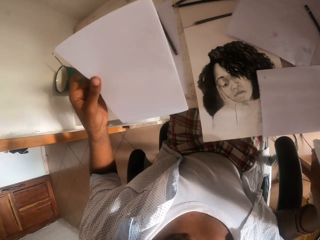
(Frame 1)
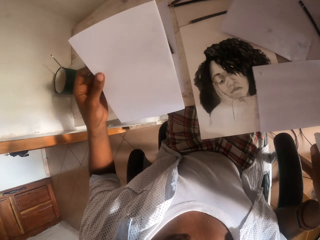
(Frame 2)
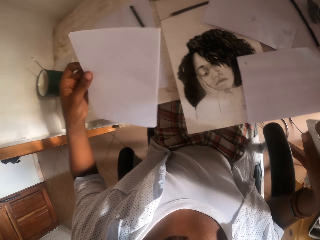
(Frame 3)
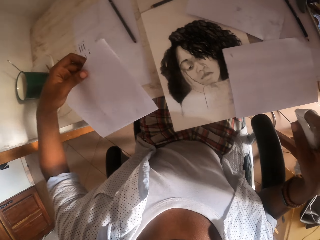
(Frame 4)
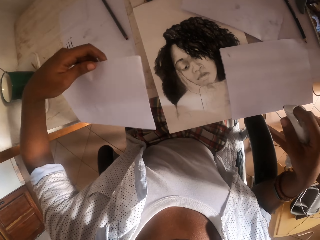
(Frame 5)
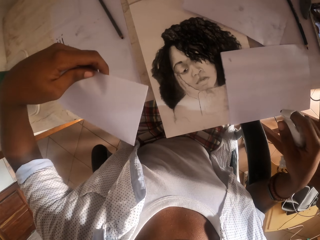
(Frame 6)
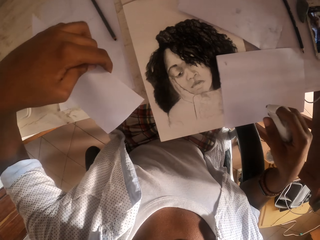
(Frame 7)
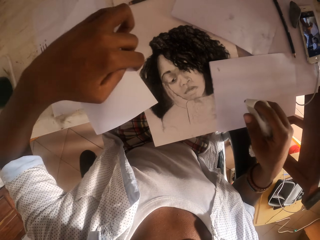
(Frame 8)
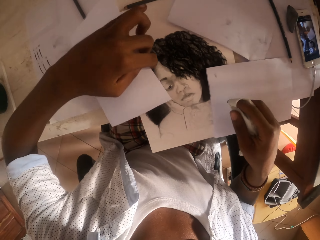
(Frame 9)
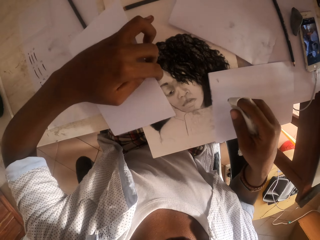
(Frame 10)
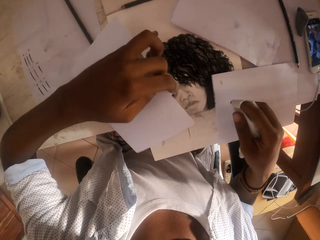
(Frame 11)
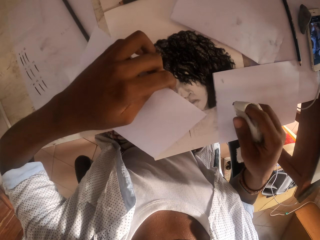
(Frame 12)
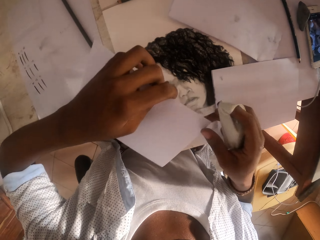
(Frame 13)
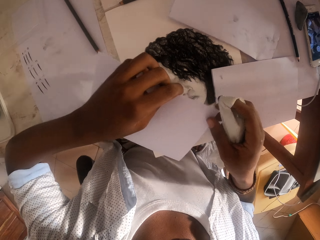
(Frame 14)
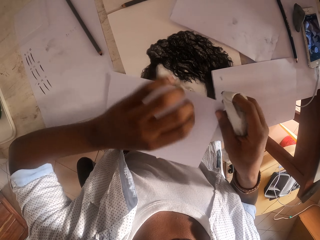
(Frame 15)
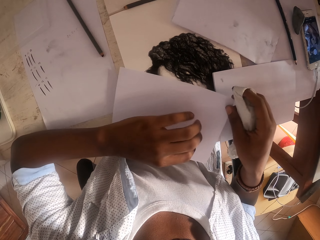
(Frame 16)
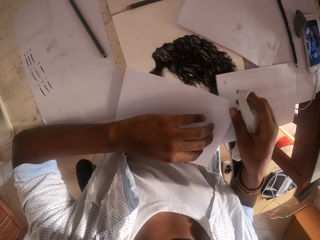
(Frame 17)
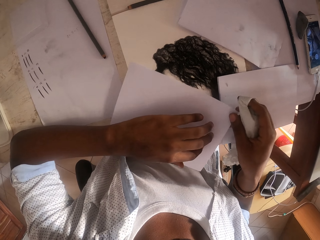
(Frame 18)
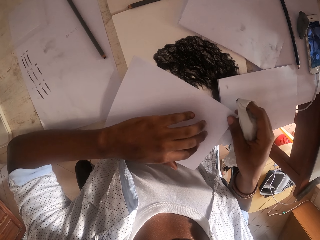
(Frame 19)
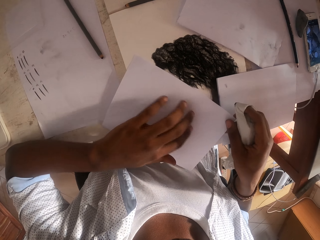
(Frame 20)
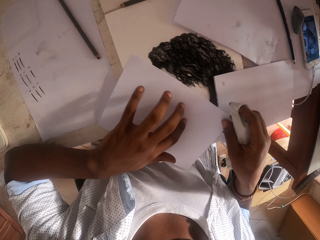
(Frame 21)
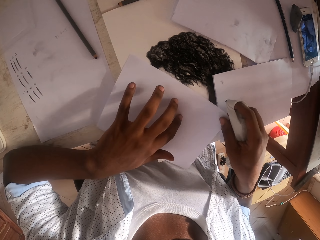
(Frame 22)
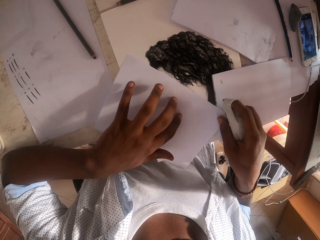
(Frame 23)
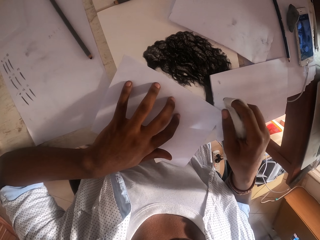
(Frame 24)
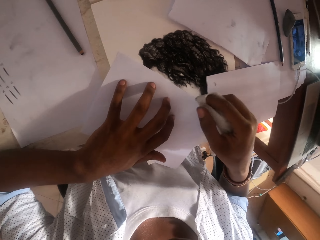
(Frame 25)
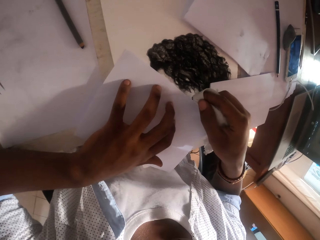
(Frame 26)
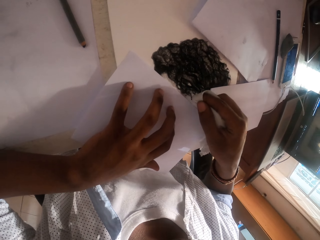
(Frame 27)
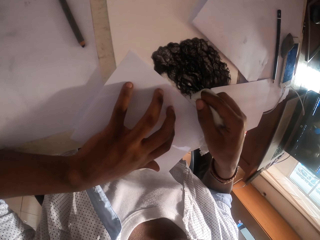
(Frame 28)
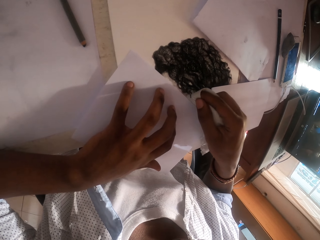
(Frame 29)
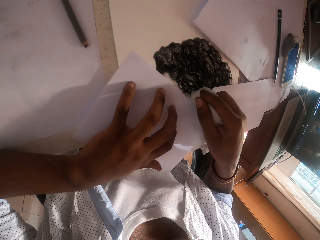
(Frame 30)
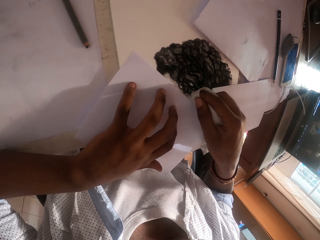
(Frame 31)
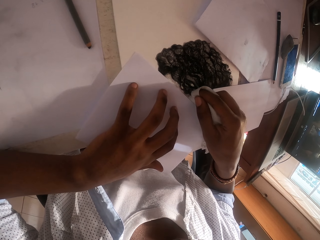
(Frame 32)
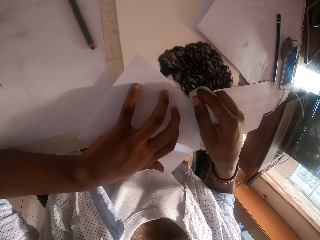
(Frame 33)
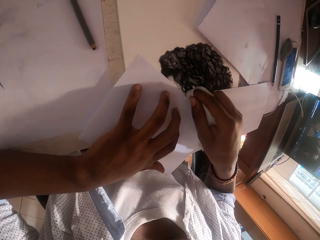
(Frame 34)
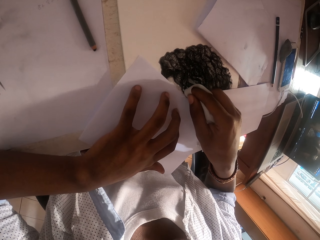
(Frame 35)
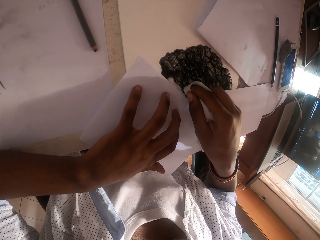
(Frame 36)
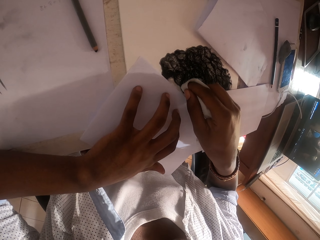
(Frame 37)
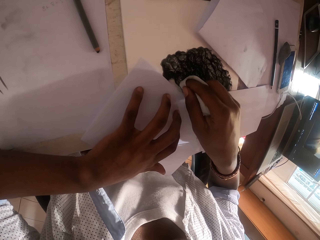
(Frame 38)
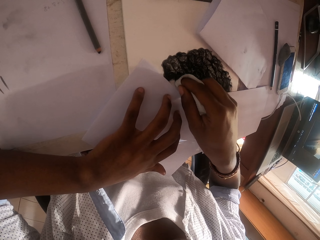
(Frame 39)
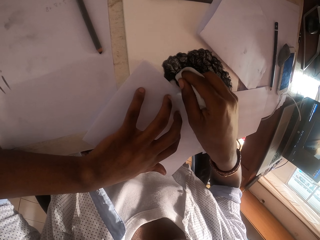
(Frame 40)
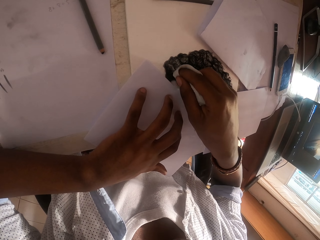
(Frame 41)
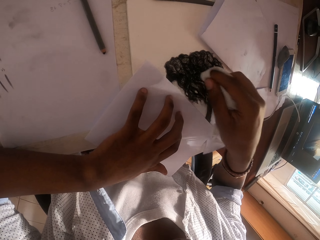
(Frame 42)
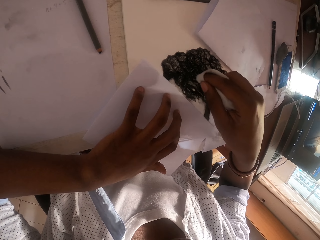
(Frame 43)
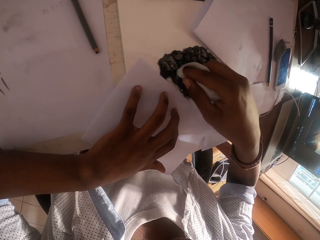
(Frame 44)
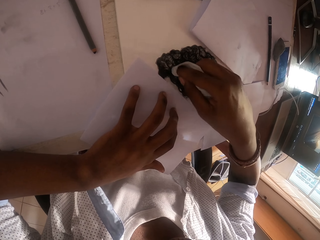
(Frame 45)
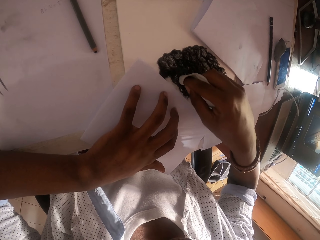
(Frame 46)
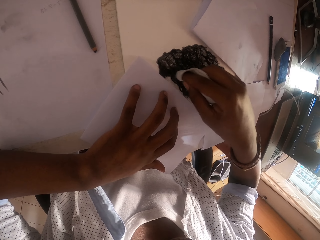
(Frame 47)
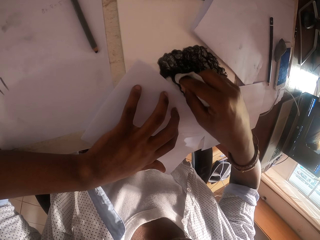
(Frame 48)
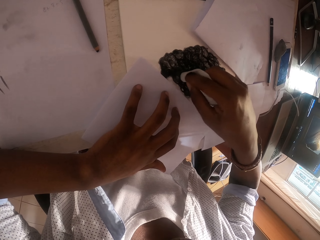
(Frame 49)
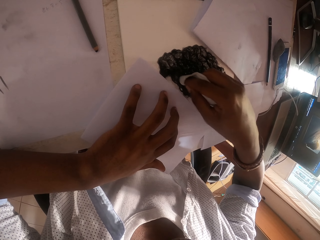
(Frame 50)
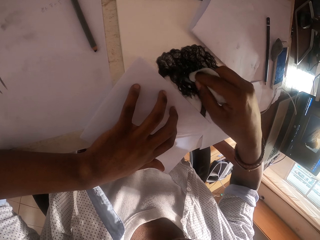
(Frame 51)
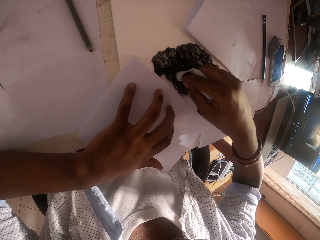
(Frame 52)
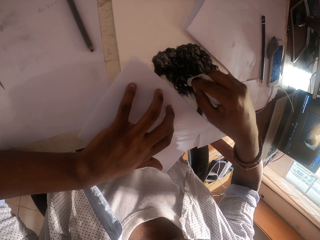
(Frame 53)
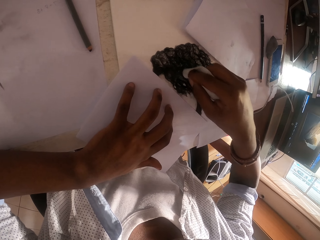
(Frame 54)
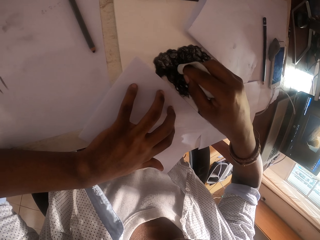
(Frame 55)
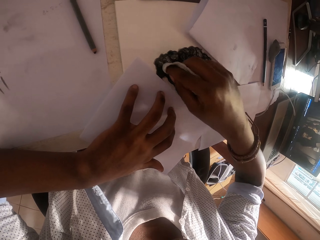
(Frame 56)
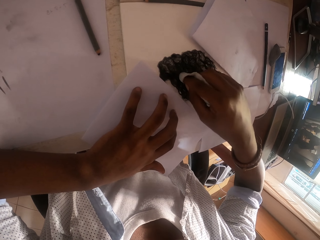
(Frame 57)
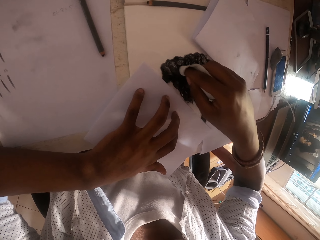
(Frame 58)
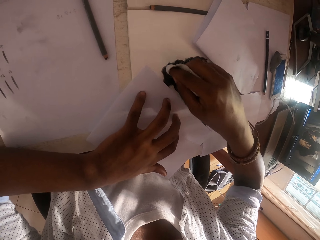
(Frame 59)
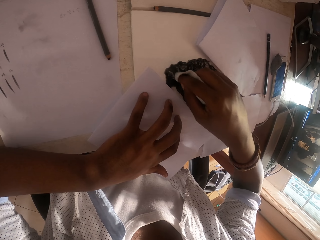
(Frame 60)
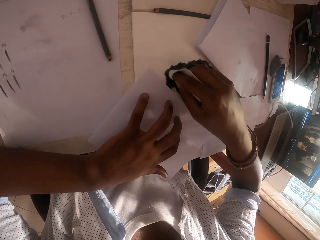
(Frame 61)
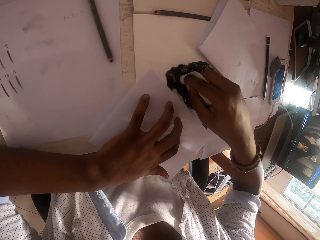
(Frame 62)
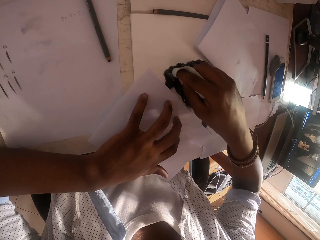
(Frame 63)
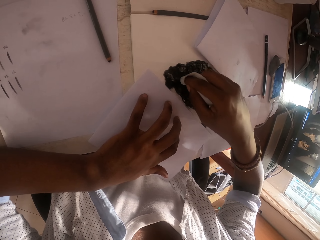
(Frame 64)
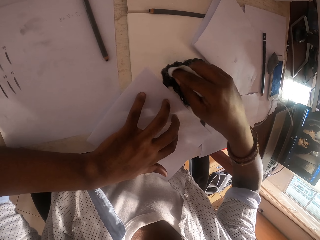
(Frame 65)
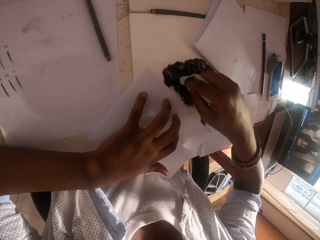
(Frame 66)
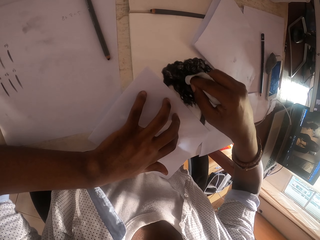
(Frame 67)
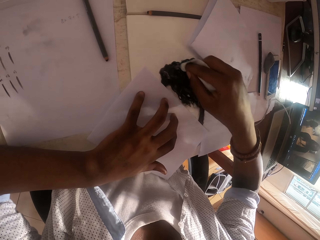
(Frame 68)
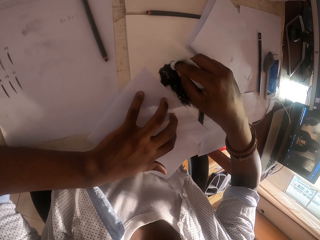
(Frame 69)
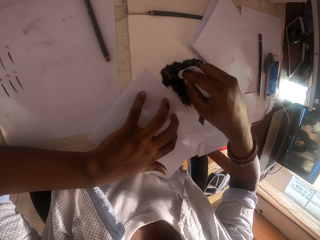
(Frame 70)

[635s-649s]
The camera wearer throws down a piece of paper. He picks a paper from the table and turns the paper. He holds the paper with both hands and passes the paper to his right hand. He places down the paper on the table next to a drawing. He wipes the drawing with a toilet paper. He draws the art with a tissue paper.

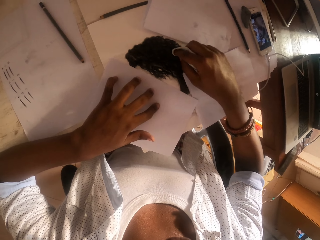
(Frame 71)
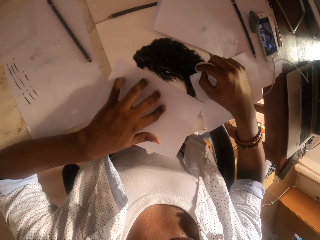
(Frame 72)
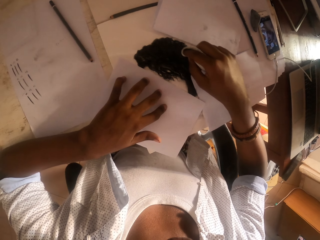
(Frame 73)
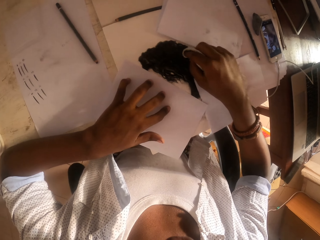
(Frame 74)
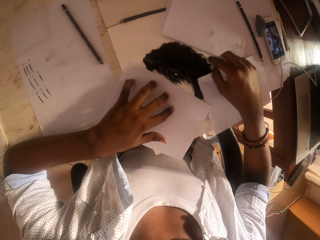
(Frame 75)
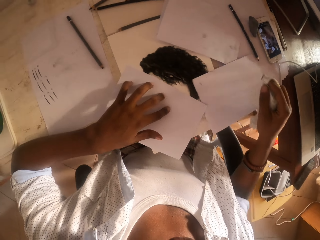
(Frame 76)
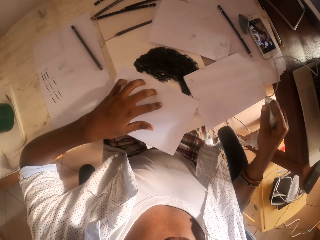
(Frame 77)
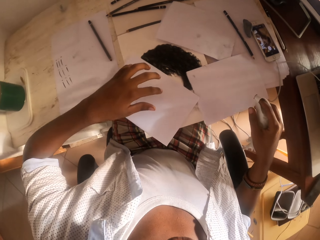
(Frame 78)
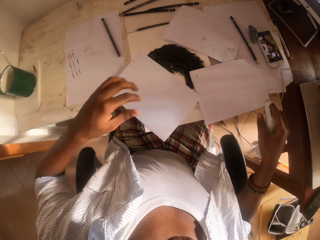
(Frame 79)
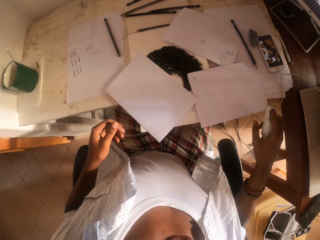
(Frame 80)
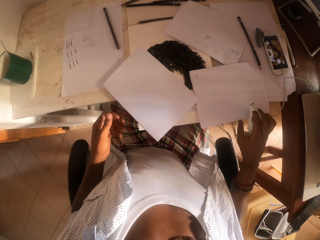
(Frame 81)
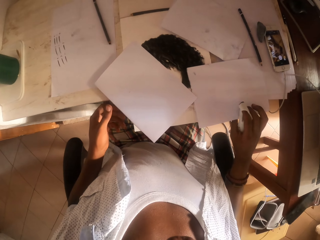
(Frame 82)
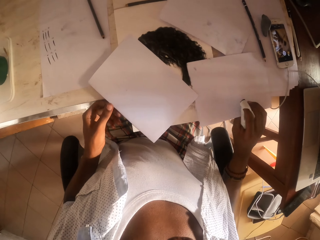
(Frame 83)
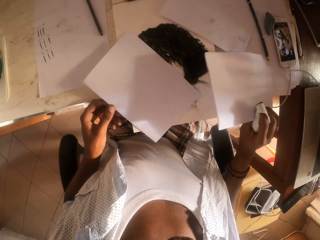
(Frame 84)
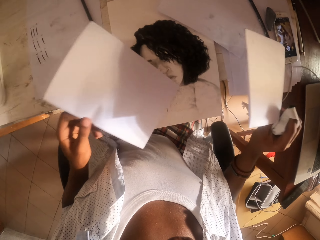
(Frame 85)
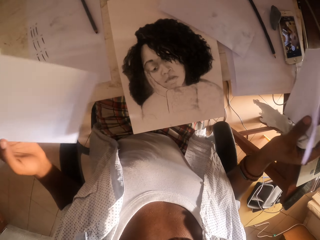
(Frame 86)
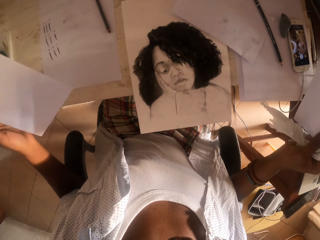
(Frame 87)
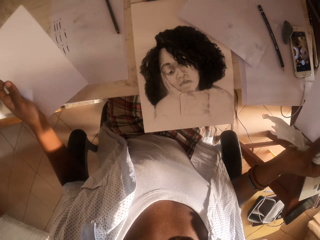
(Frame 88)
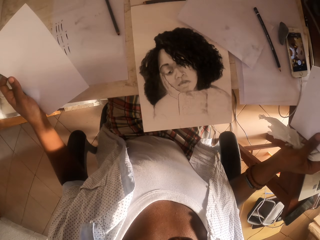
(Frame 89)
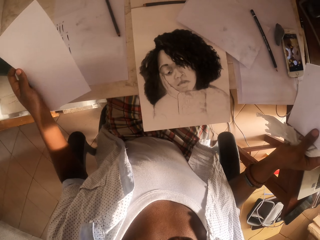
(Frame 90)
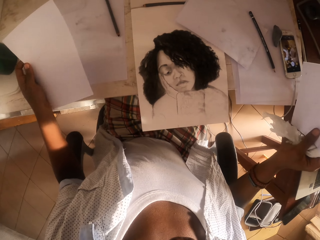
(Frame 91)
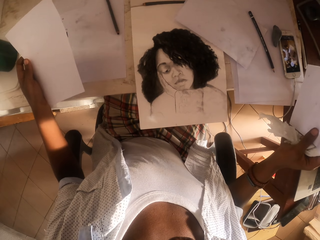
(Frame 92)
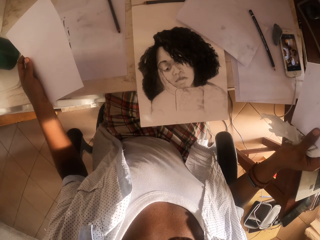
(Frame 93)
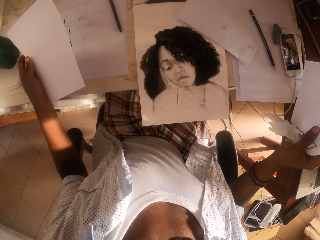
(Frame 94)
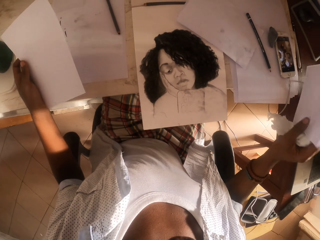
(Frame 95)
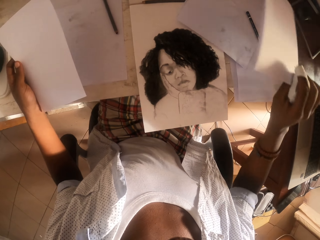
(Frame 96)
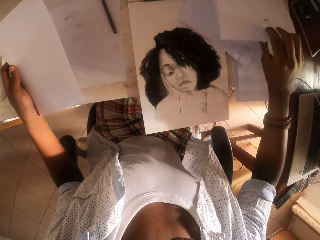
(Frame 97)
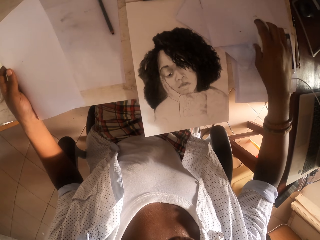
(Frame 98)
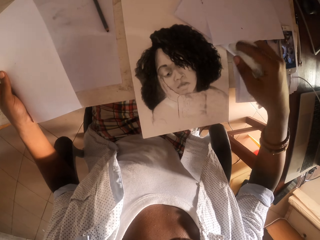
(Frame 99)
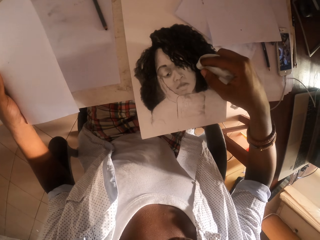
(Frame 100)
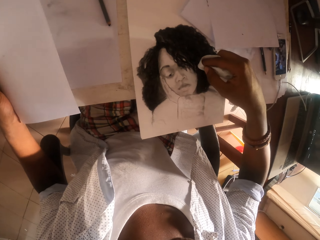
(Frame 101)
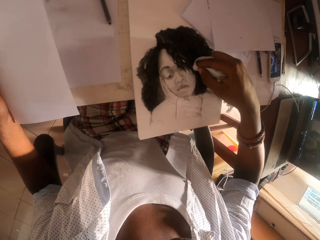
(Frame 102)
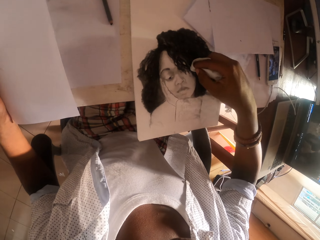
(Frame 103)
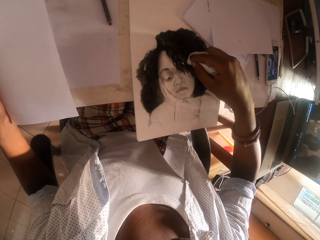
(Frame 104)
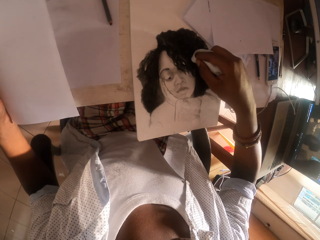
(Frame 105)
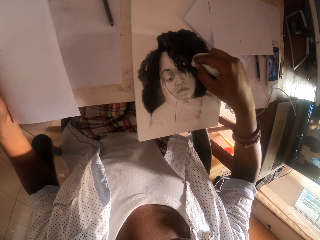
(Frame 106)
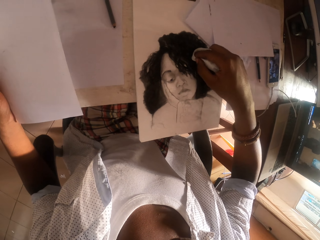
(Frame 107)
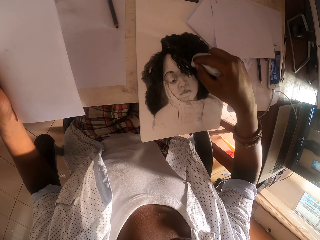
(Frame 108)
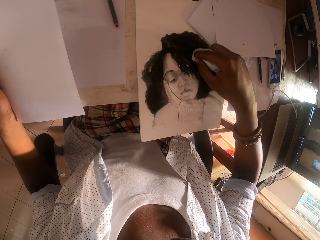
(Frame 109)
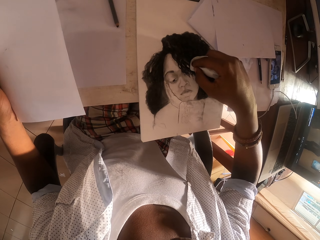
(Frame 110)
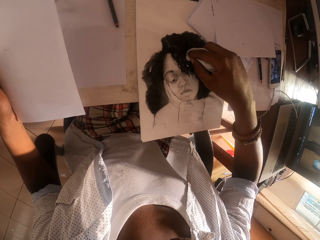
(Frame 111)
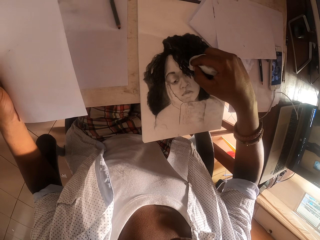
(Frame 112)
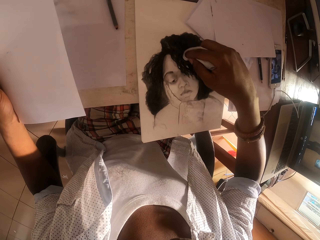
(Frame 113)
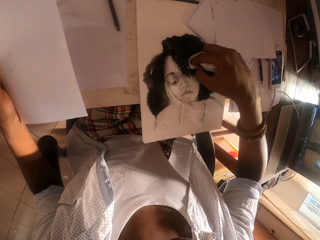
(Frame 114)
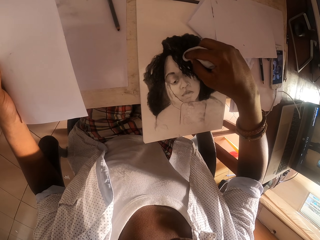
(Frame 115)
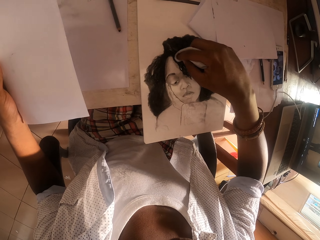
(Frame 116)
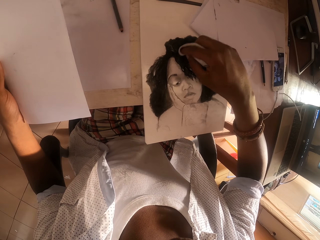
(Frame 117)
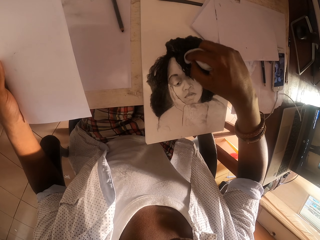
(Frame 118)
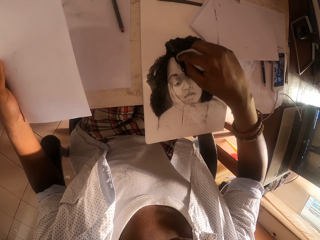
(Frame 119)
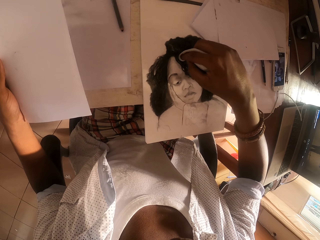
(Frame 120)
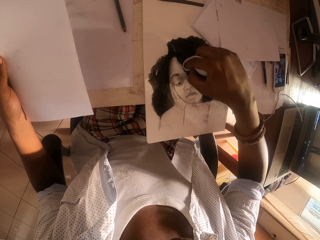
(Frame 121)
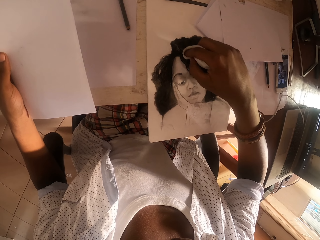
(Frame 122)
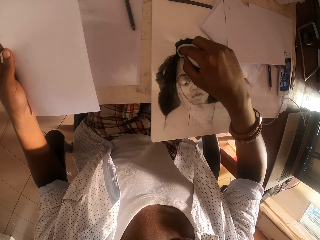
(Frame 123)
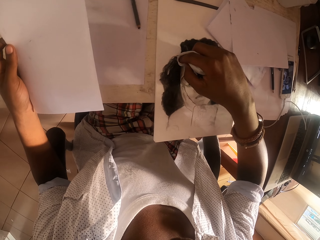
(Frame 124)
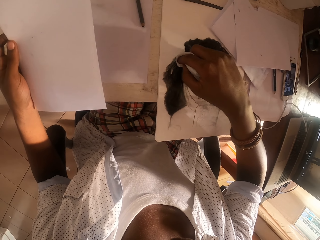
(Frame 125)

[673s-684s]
The camera wearer removes his hands from the paper. He picks up papers from a desk with his hands, moves the papers away from a drawing, and lifts the papers with his hands. He puts down a paper on the desk with his left hand. He wipes the drawing with a toilet paper. He draws the art with a tissue paper.
